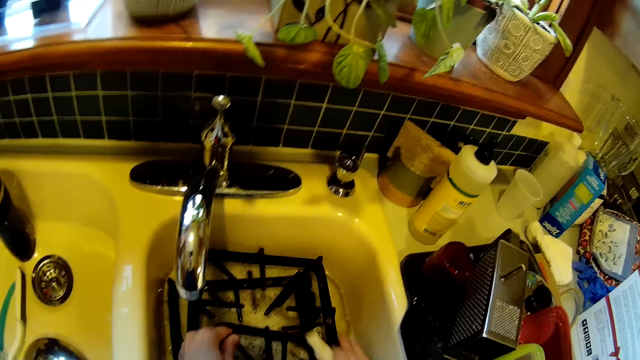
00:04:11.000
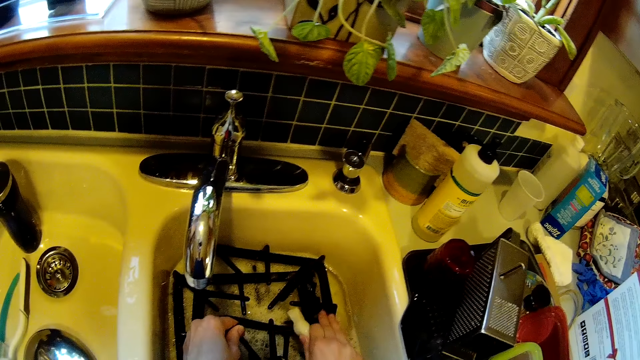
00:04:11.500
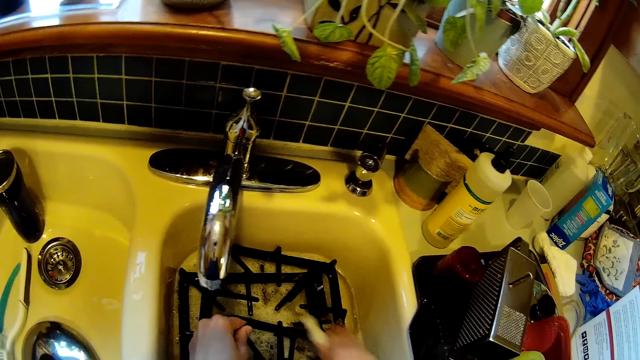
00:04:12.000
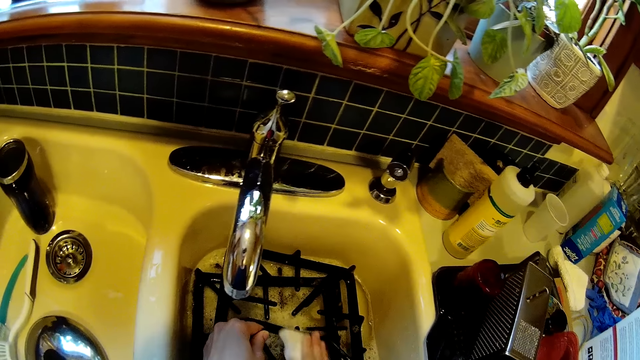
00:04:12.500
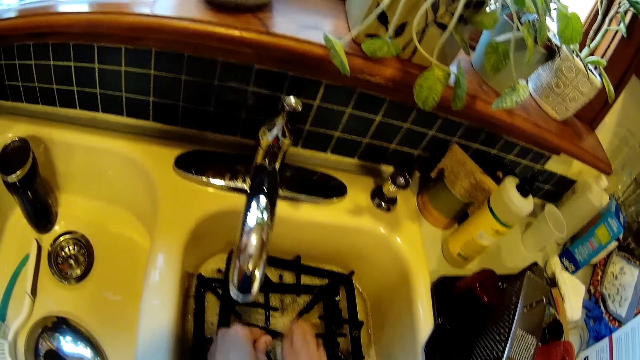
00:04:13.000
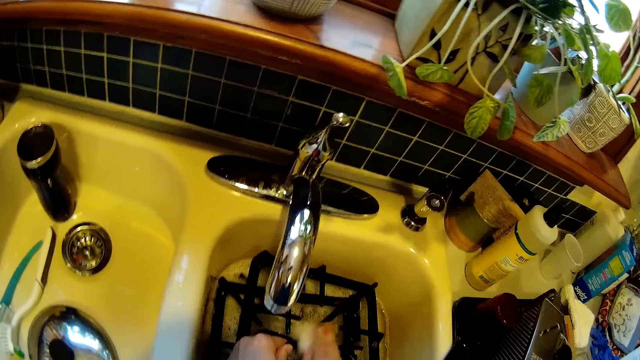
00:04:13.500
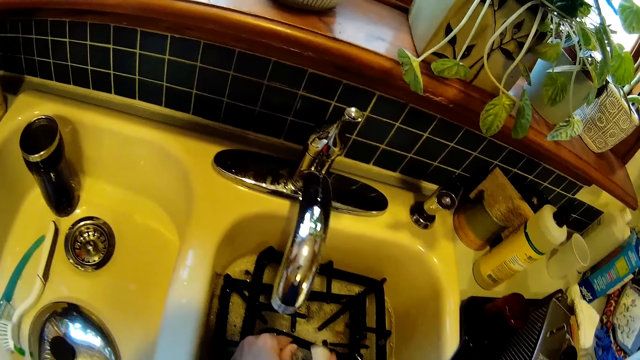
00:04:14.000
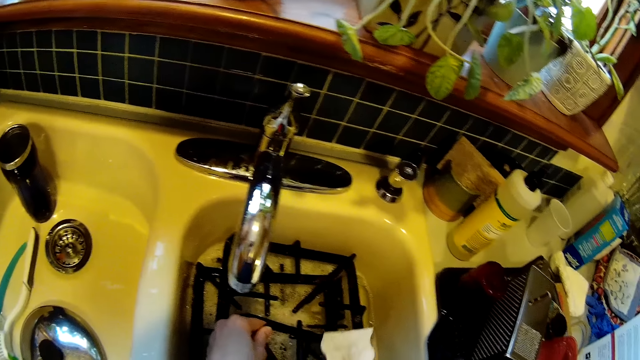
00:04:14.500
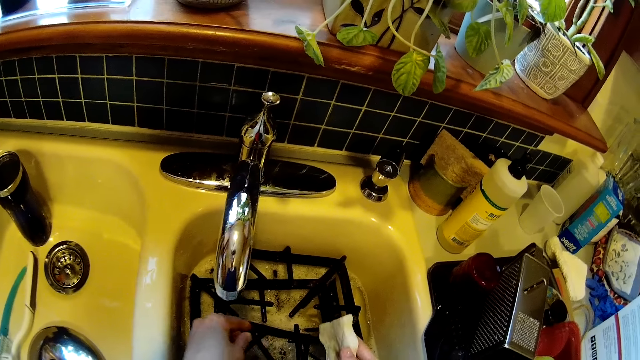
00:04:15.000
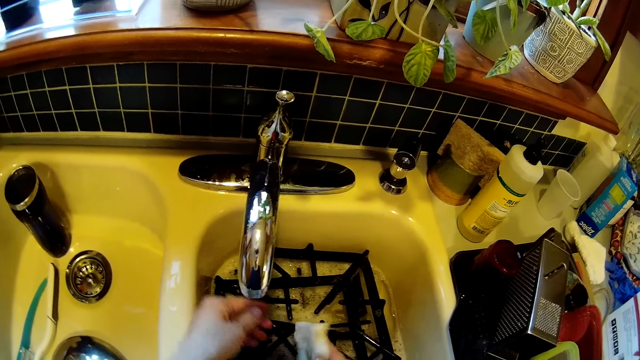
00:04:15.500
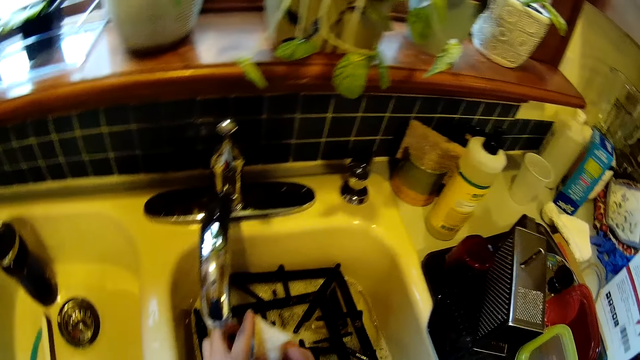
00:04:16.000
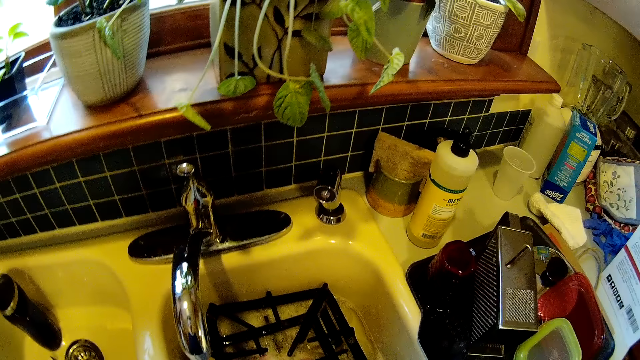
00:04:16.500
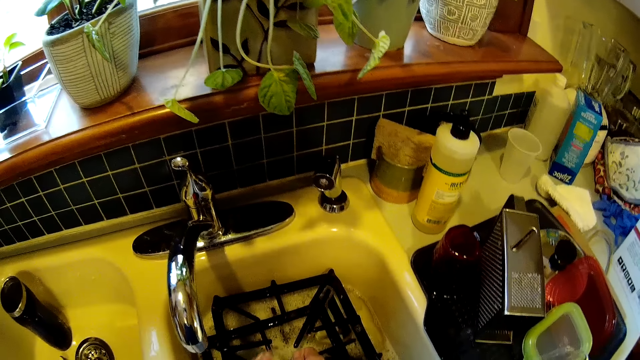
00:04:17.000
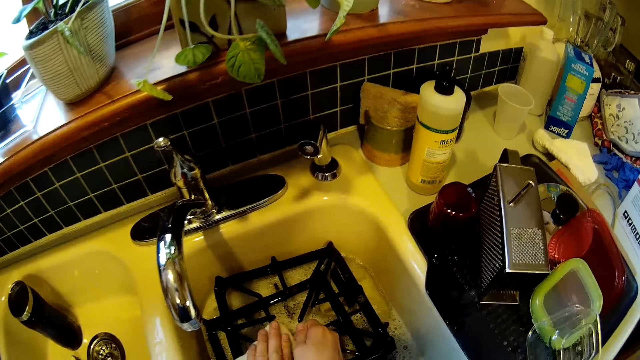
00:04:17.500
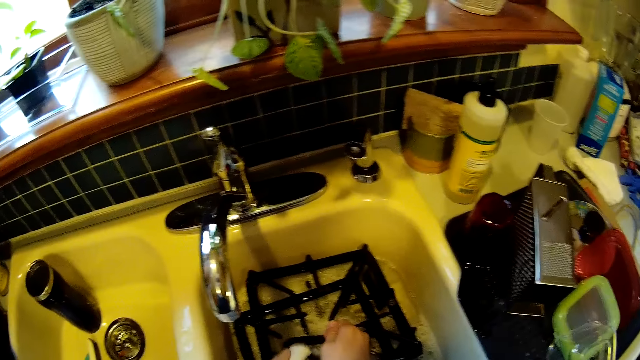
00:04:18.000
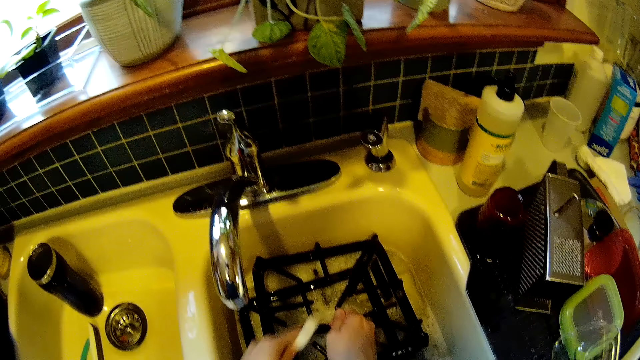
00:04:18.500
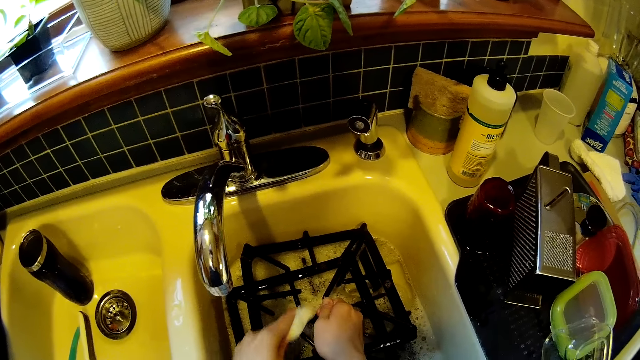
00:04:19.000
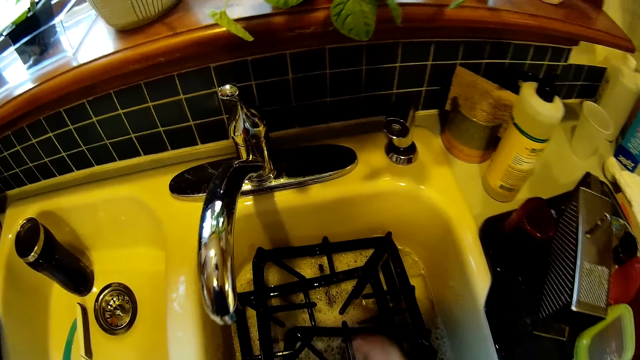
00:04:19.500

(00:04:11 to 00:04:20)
The camera wearer cleans the wok pan stand in the sink with the piece of toilet paper in her right hand. She holds the piece of toilet paper in her hands. She cleans the wok pan stand in the sink with the piece of toilet paper in her left hand.

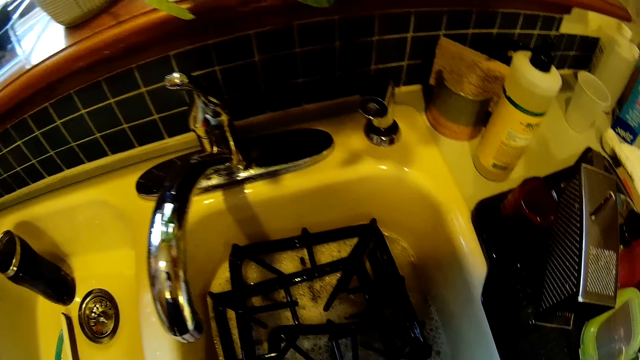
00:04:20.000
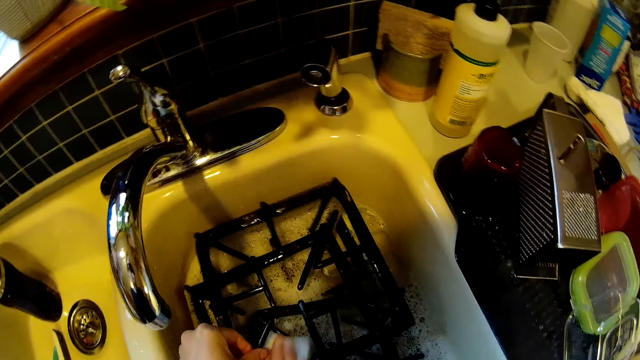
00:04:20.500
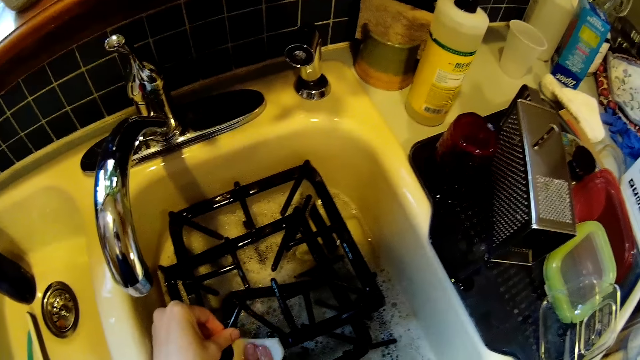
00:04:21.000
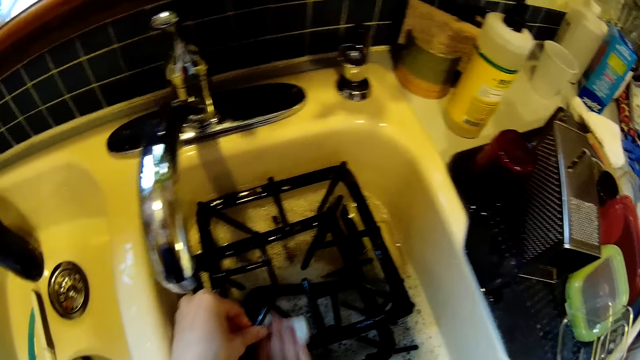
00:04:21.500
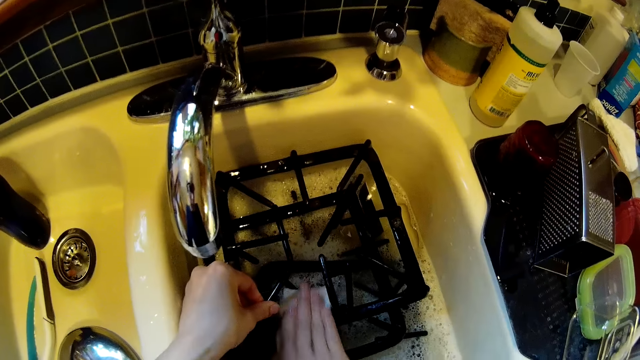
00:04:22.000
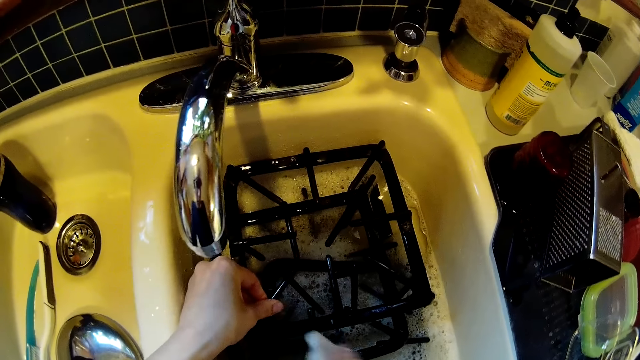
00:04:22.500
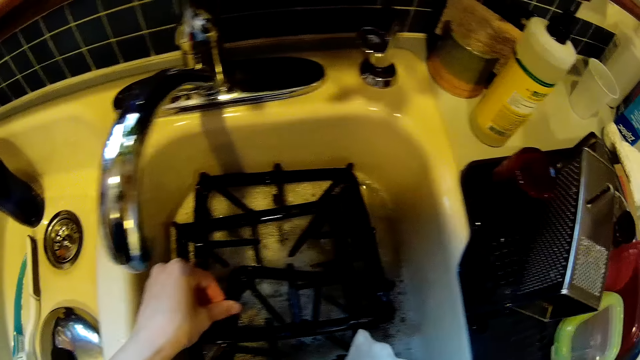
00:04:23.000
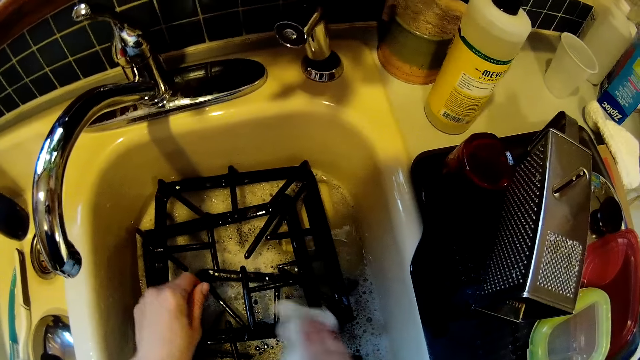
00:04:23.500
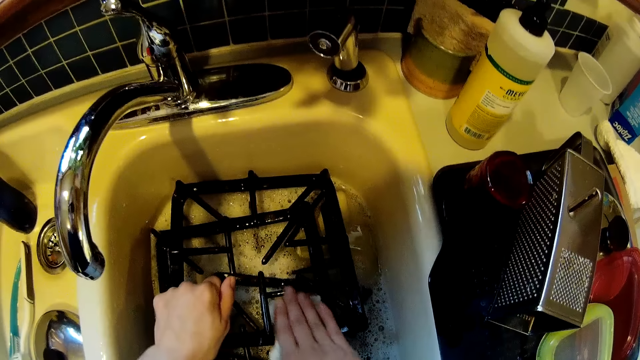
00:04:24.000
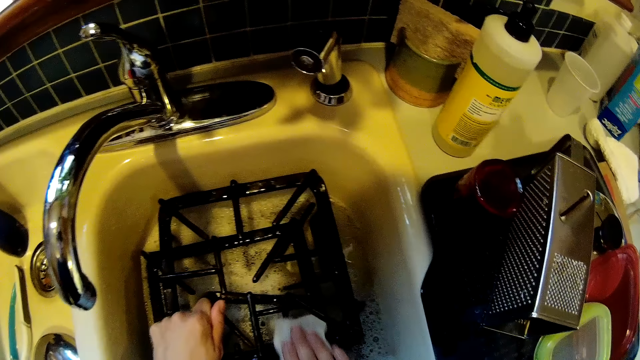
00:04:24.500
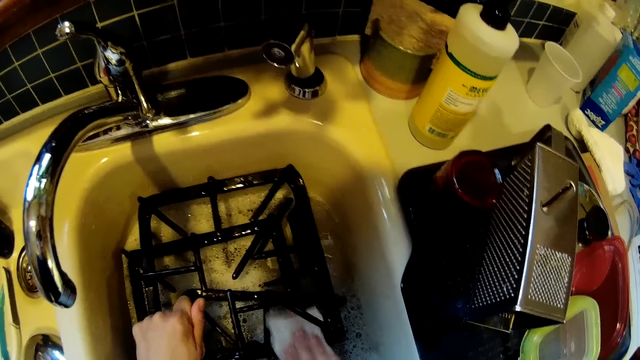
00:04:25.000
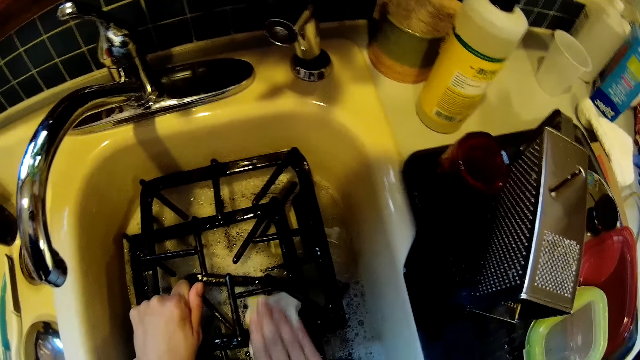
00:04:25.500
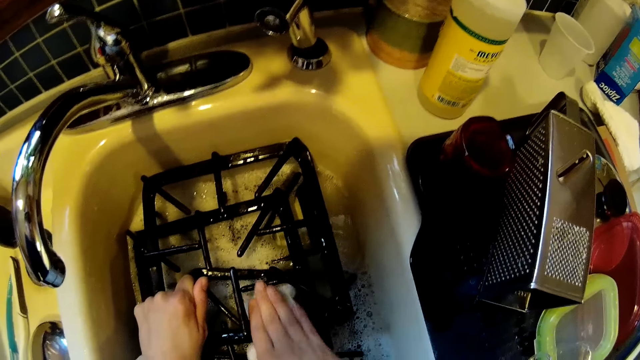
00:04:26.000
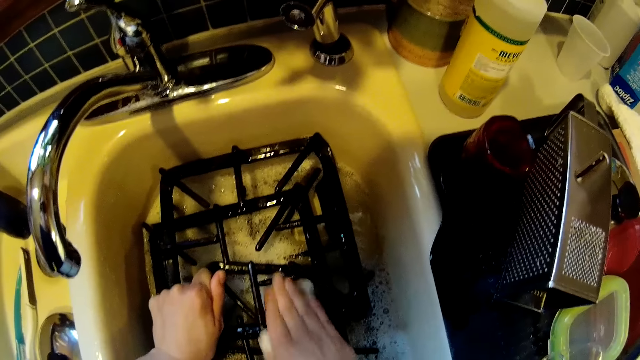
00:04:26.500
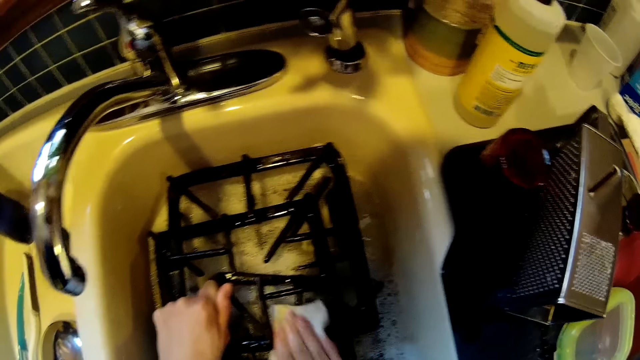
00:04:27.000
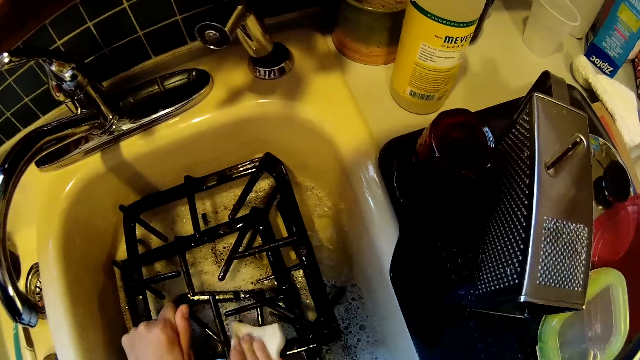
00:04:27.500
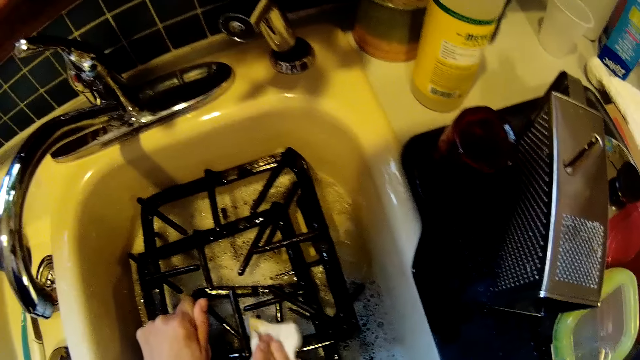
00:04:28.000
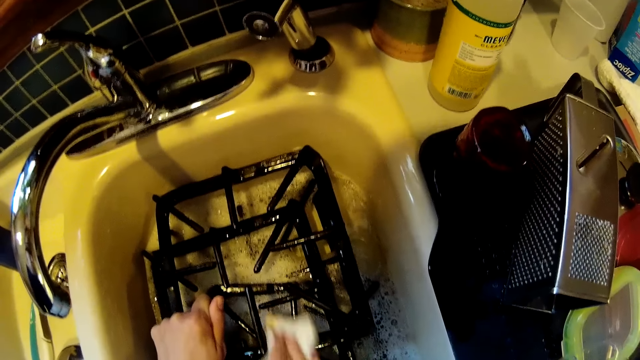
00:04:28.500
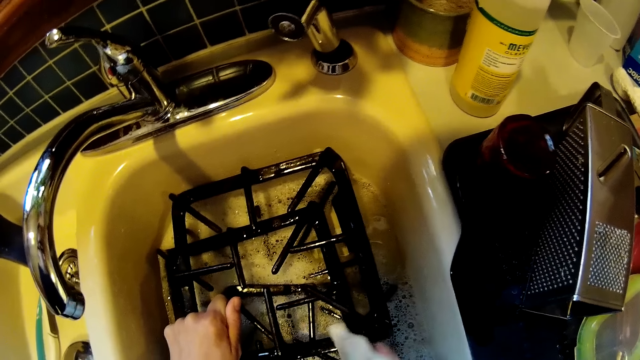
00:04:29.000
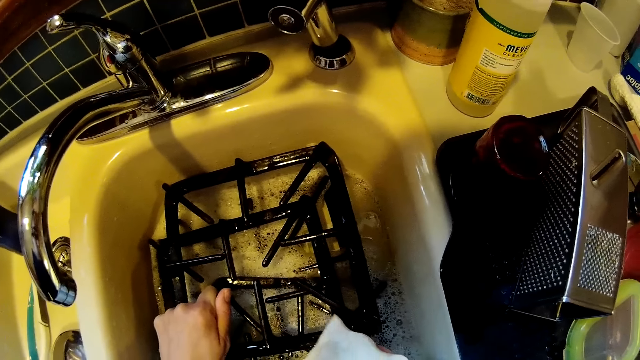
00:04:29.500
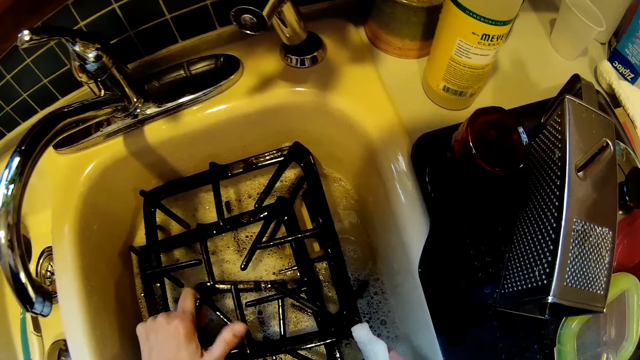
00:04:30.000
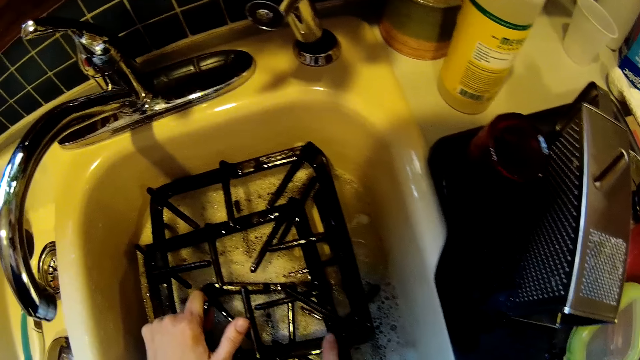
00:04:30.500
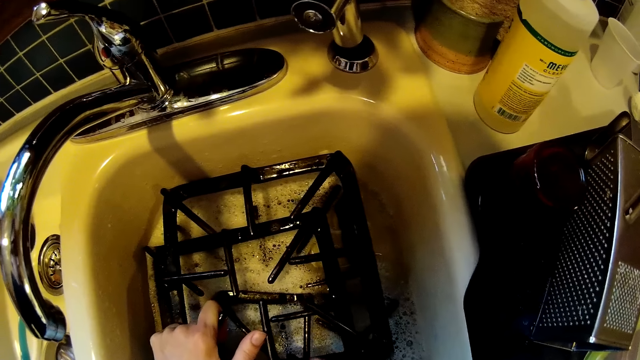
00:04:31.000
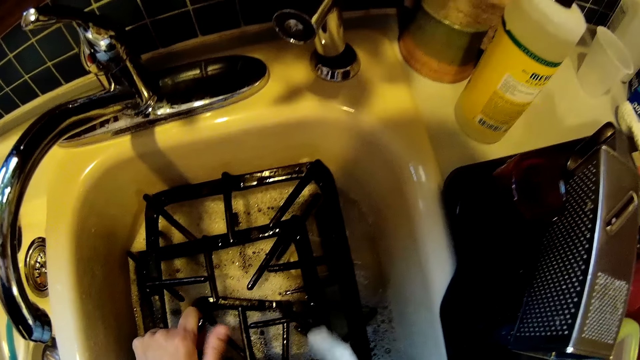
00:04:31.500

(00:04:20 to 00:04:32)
The camera wearer cleans the wok pan stand in the sink with the piece of toilet paper in her right hand. She holds down the wok pan stand with her left hand.
